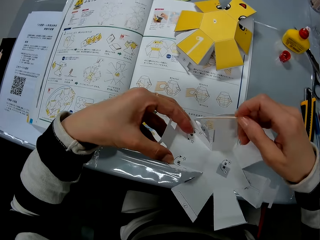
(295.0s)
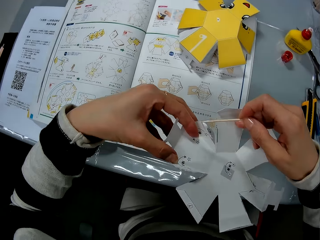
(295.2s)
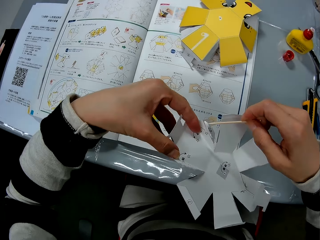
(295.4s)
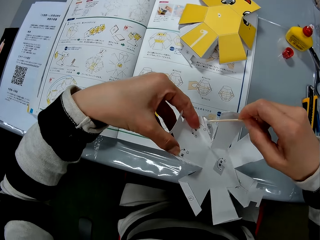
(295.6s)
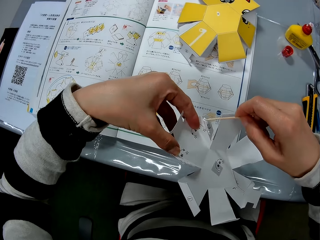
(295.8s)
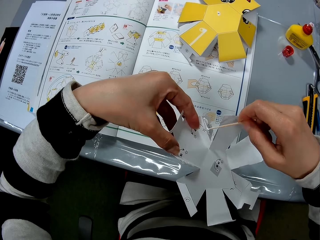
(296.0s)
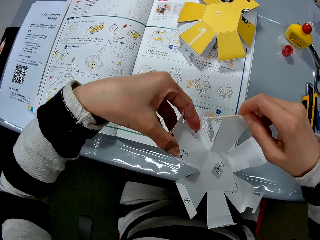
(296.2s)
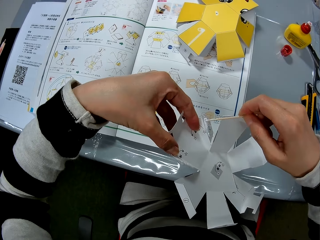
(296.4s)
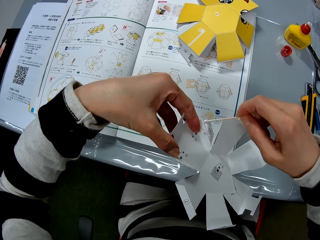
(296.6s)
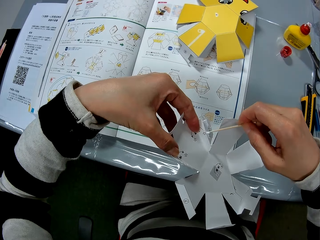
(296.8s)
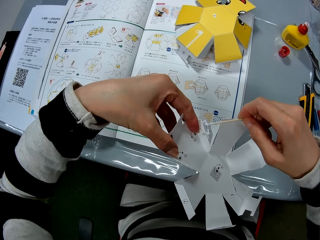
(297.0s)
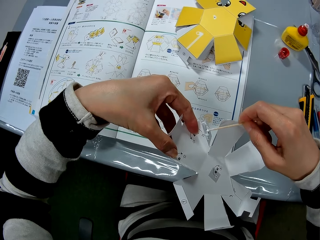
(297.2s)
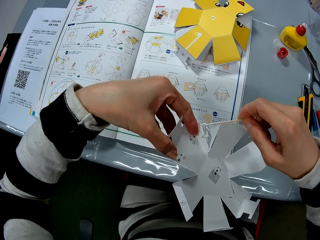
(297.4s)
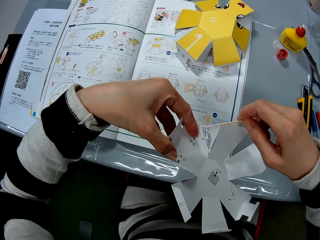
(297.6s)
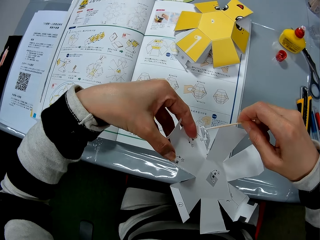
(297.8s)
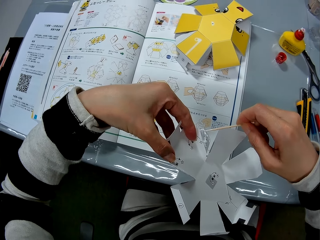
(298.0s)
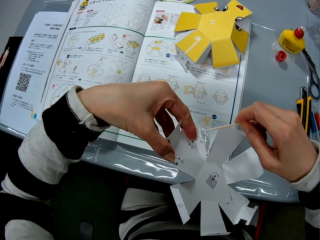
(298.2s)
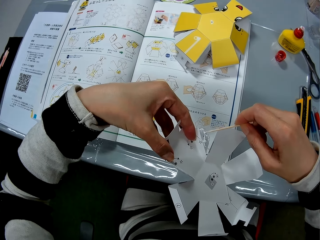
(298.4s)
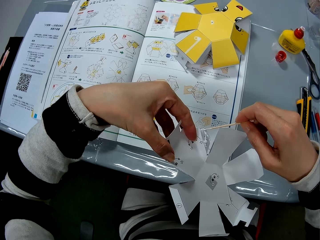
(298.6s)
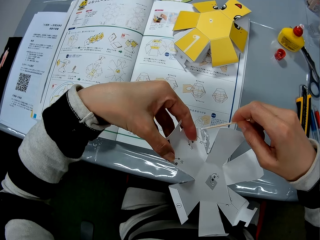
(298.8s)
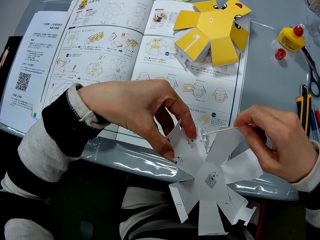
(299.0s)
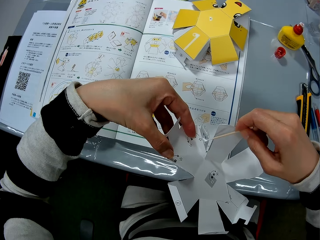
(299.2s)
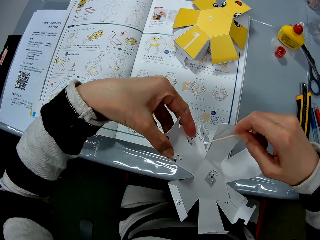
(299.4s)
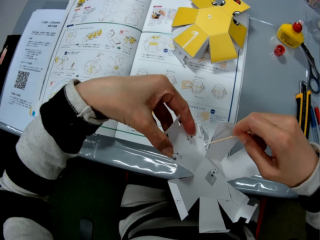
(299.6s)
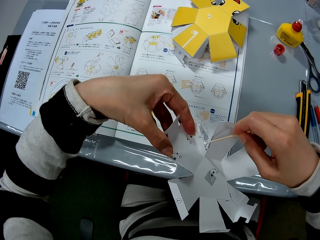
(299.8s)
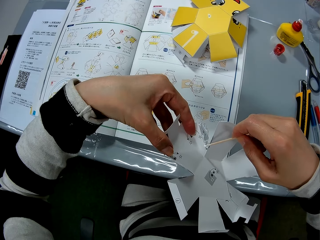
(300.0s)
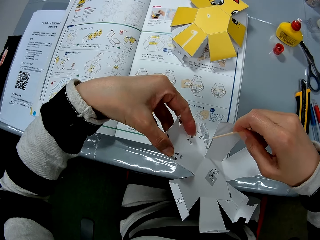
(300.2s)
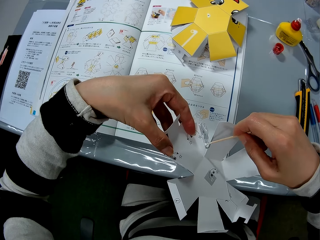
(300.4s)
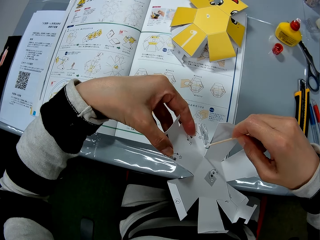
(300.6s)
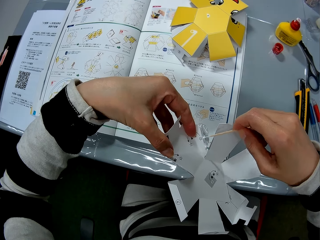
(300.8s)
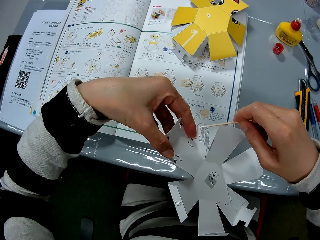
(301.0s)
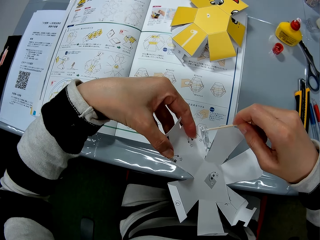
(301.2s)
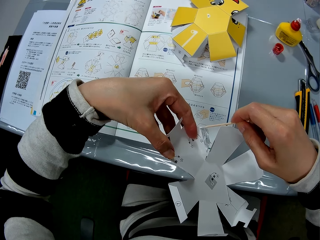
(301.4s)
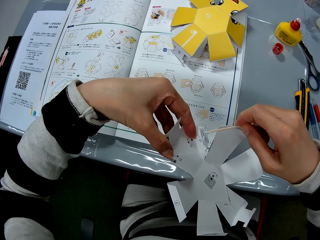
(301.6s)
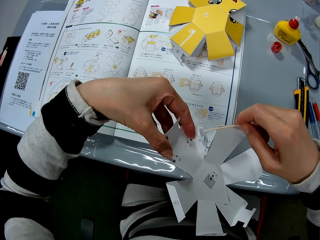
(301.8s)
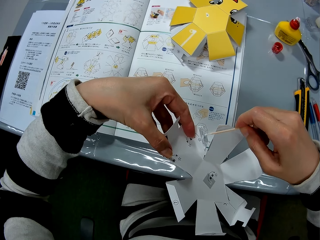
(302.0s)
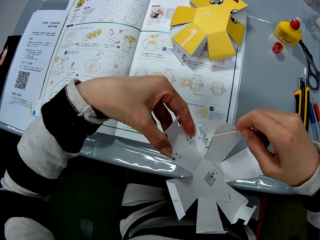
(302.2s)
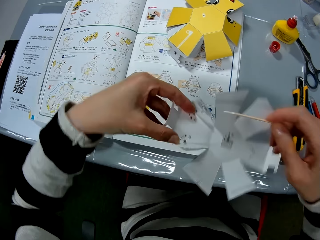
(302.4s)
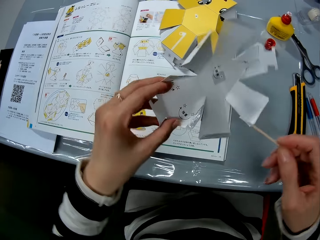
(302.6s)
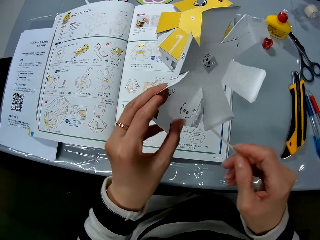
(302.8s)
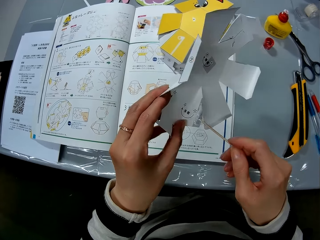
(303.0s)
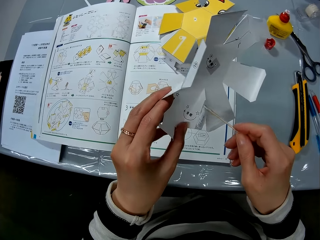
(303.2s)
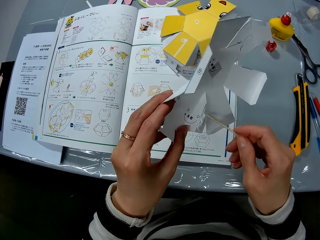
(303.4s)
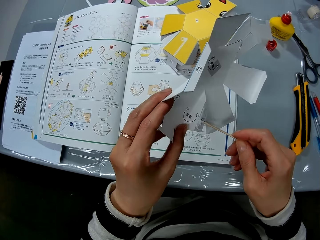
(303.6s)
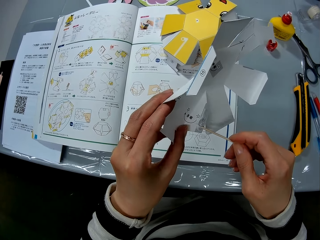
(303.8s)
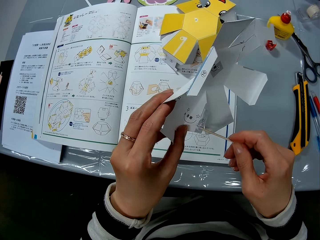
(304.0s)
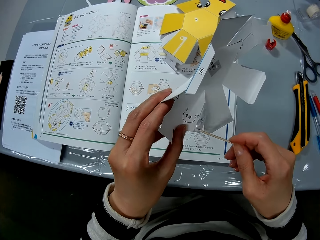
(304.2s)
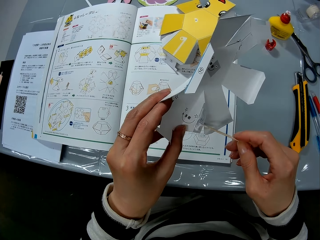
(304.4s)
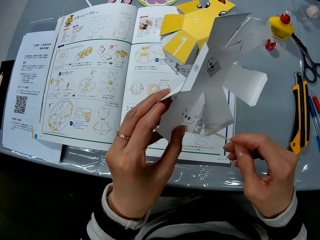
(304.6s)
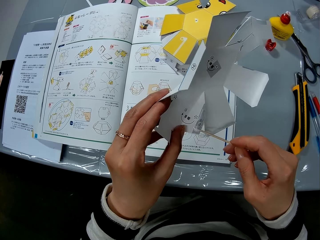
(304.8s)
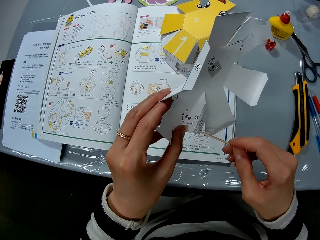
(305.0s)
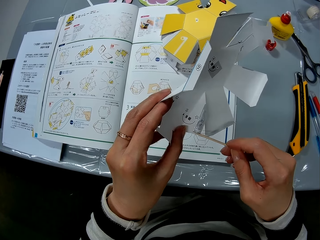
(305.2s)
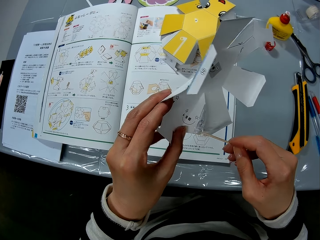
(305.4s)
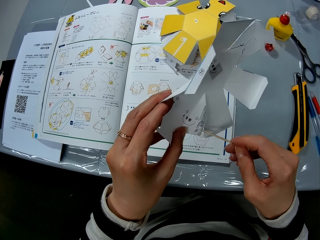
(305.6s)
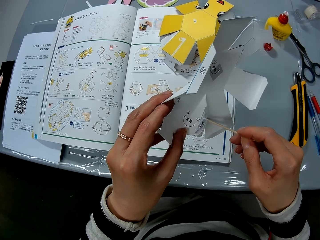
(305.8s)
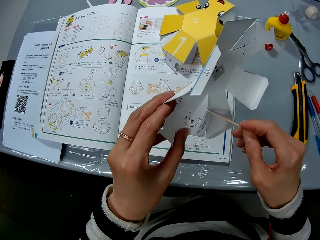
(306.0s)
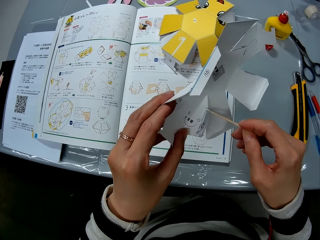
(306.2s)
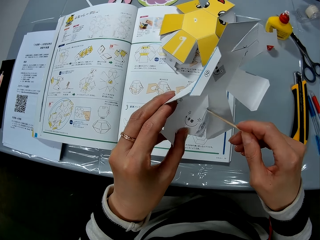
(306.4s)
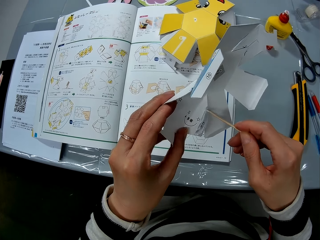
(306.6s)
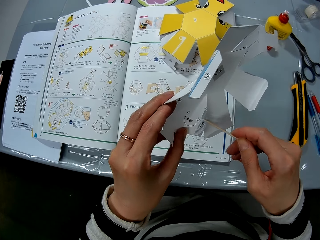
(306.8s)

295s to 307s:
The camera wearer picks up the wooden stick. They spread the super glue on the flaps of the craft paper with the stick.

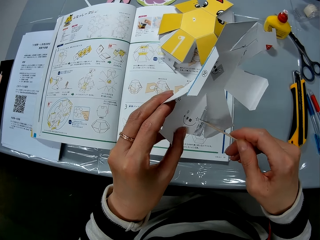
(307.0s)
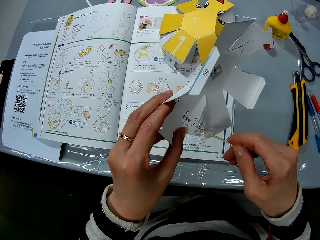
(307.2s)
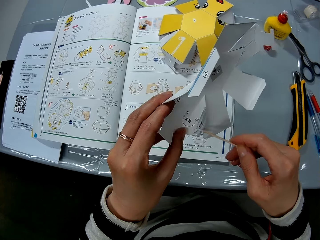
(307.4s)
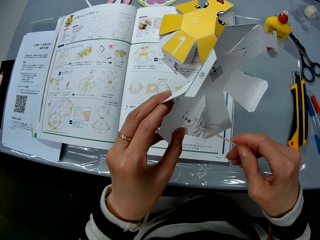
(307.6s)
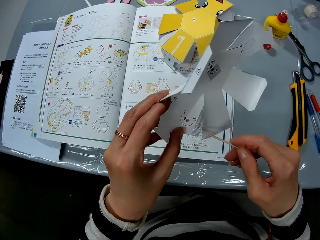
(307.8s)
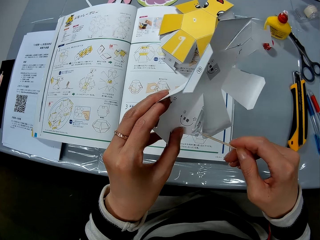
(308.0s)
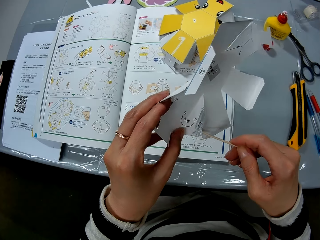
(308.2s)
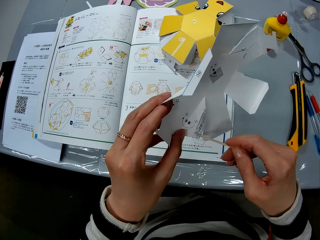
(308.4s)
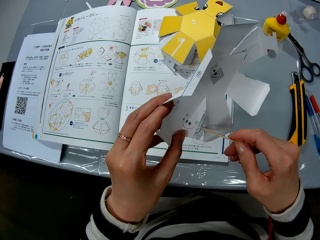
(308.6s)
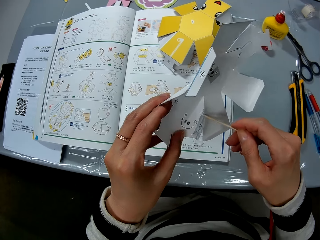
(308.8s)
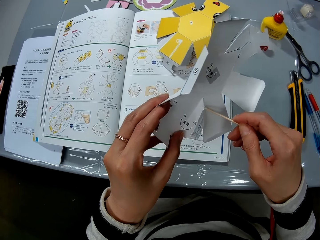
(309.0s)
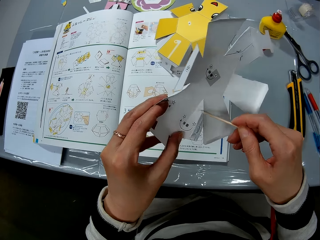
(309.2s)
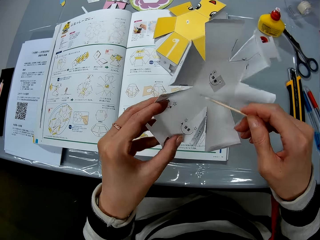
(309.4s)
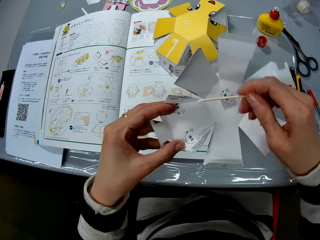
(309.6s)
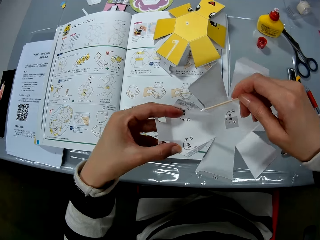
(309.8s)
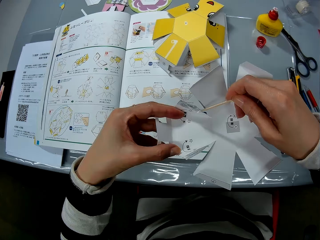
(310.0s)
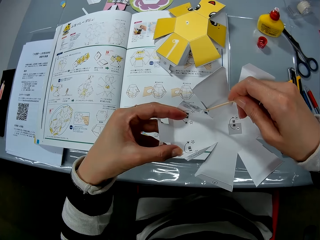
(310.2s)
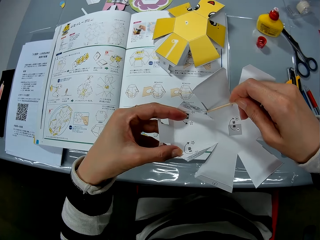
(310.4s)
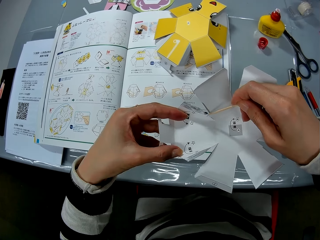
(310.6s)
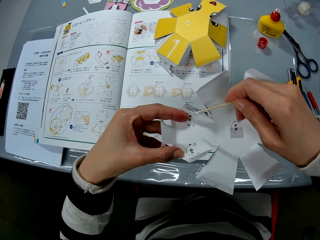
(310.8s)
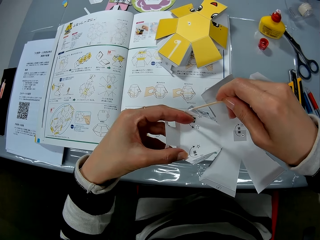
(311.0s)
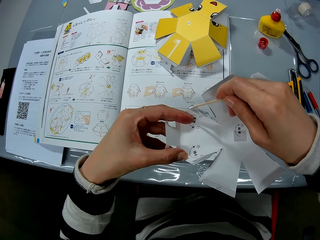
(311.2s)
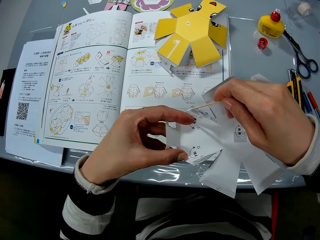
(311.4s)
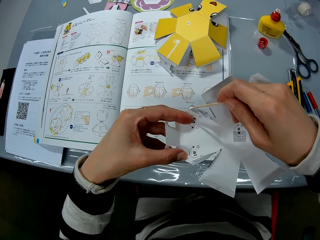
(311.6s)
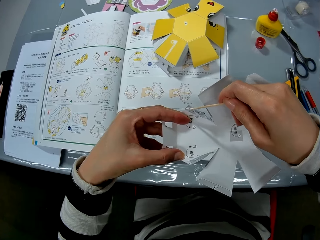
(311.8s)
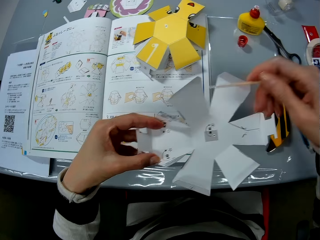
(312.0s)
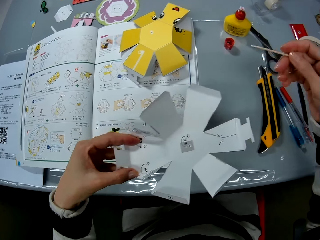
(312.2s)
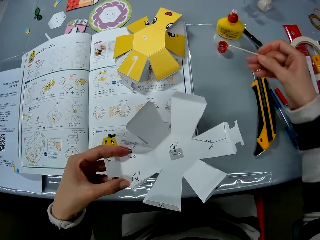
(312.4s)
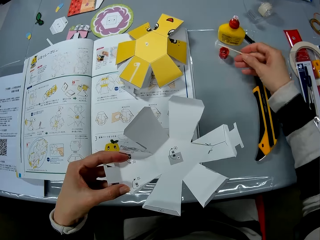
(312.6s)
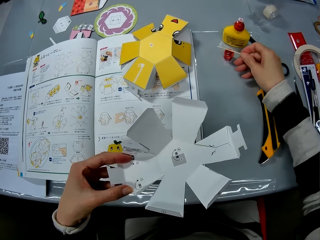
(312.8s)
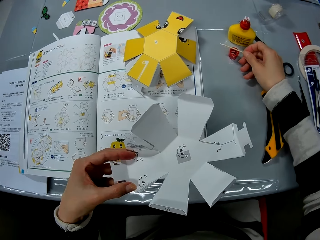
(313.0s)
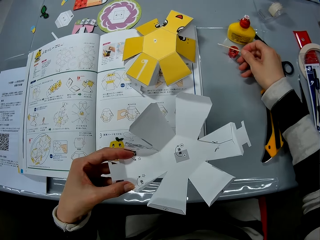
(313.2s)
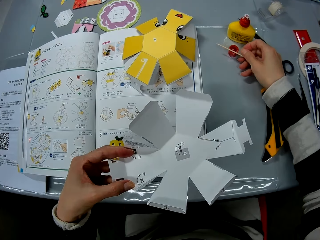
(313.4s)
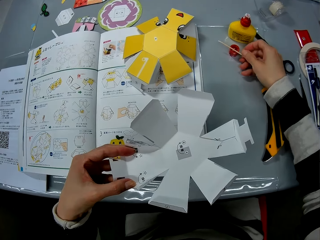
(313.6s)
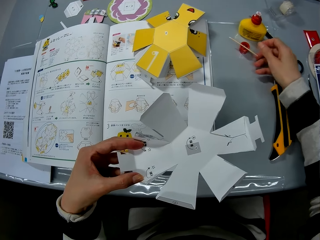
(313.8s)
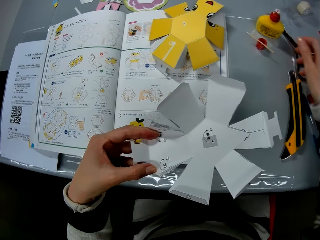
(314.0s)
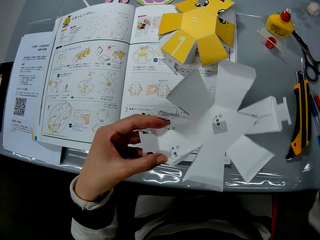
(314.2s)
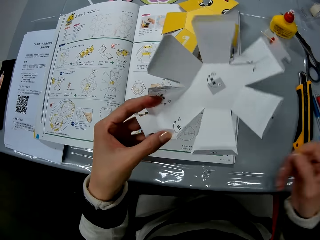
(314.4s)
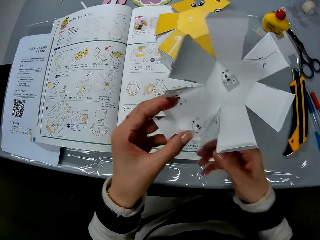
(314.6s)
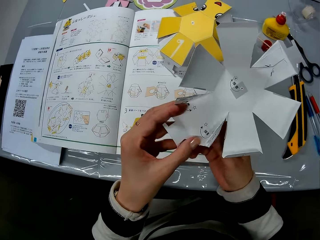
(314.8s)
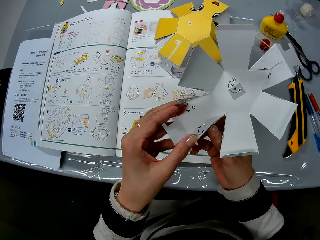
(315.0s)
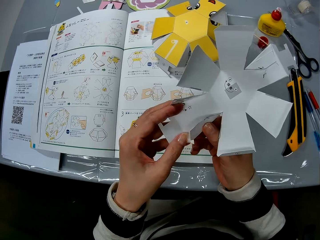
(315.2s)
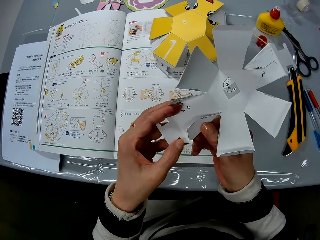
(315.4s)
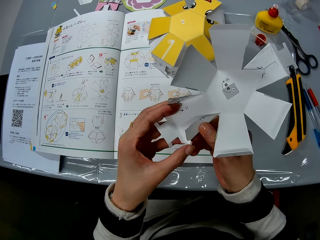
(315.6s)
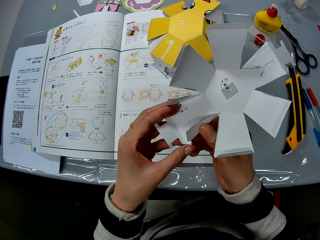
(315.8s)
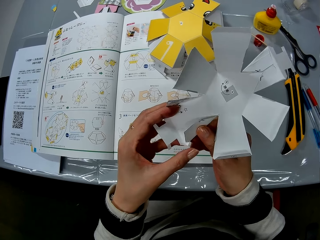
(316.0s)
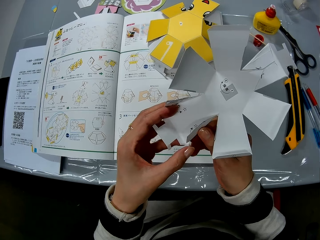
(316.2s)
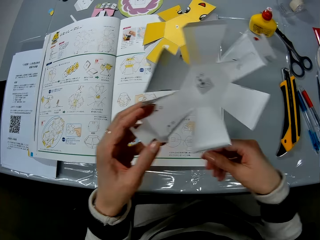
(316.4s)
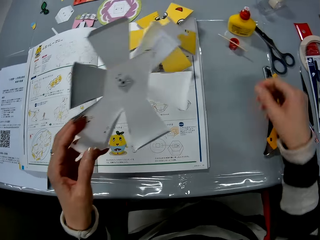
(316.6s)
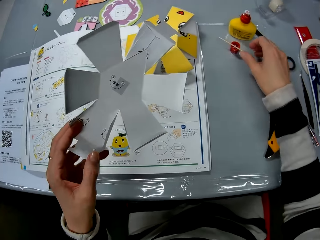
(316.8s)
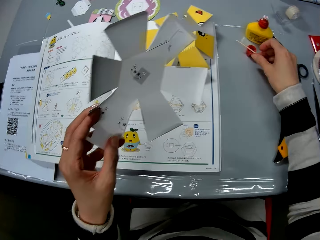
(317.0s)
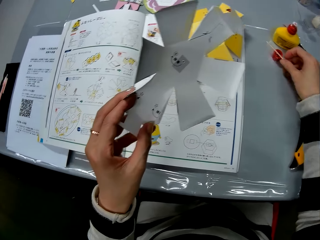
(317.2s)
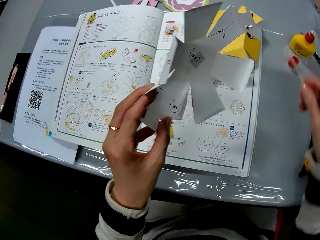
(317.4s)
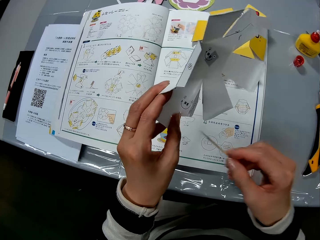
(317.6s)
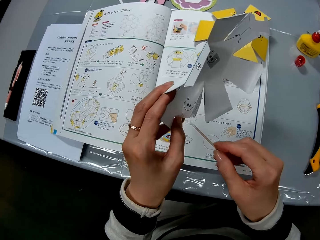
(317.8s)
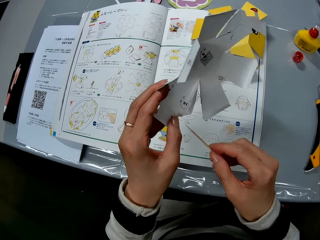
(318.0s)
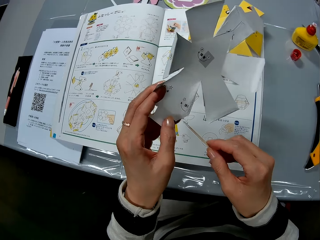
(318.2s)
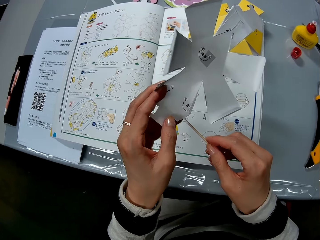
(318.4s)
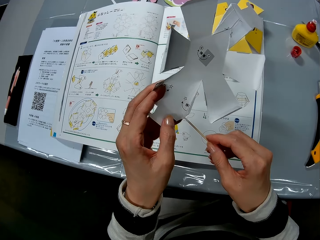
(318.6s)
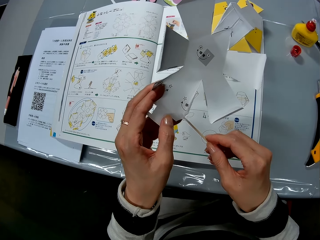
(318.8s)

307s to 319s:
The camera wearer drops the stick on the glue bottle cap. She folds the flap of the craft paper with her hand. She picks up the stick from the glue bottle cap and spreads the glue on the flaps of the craft paper with the stick.
